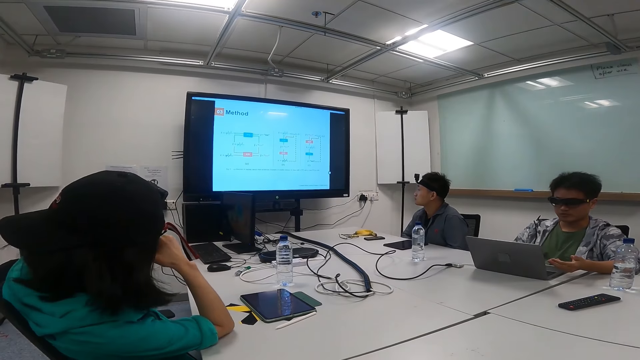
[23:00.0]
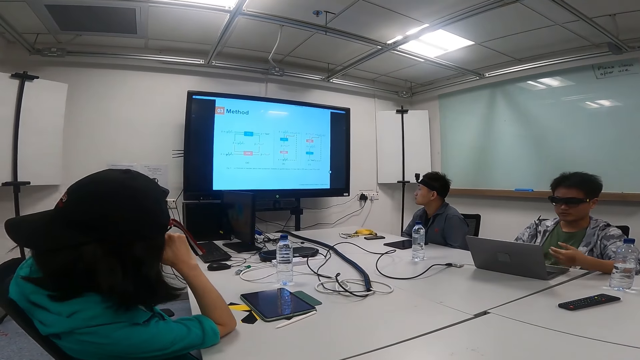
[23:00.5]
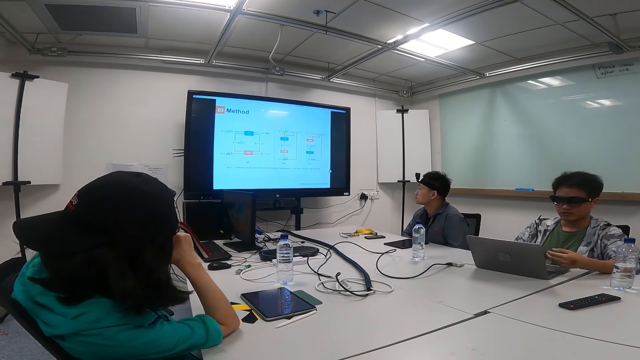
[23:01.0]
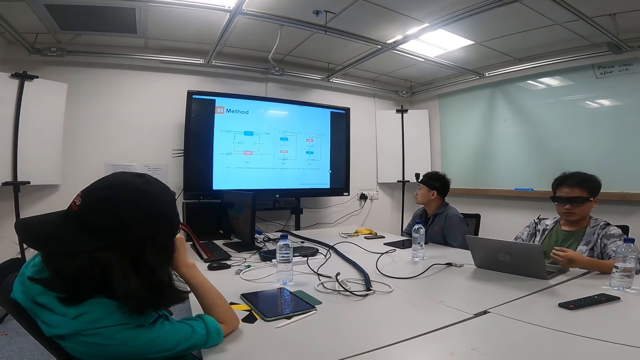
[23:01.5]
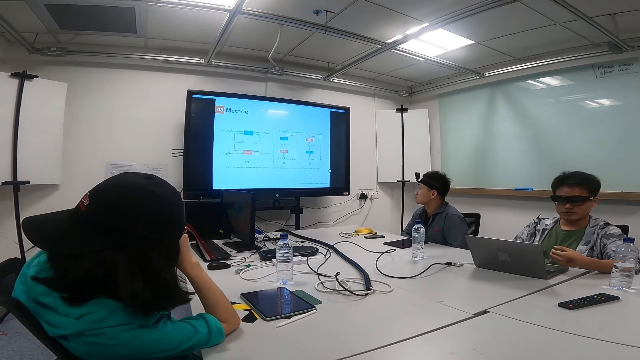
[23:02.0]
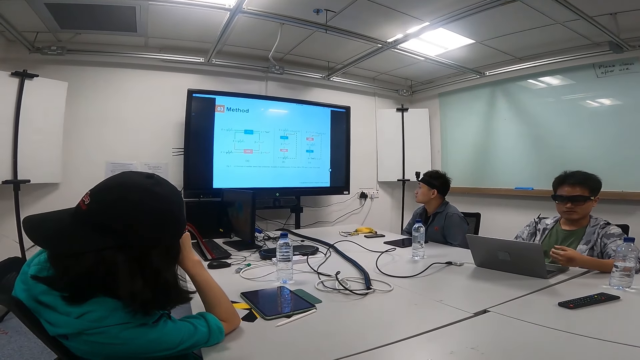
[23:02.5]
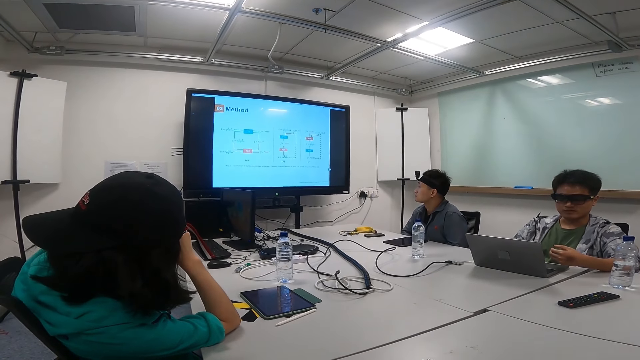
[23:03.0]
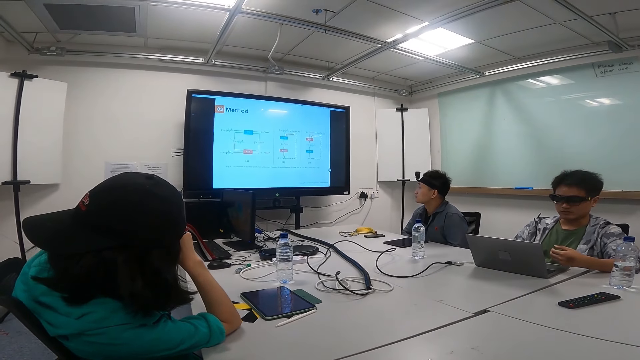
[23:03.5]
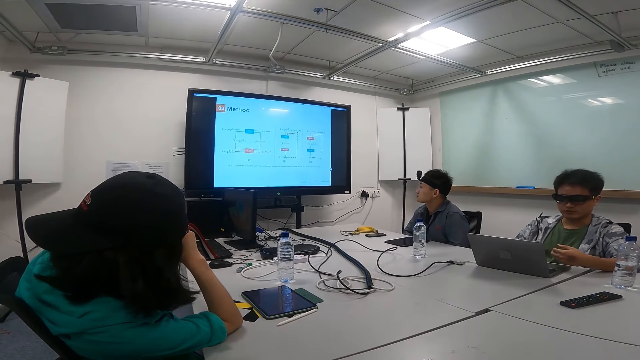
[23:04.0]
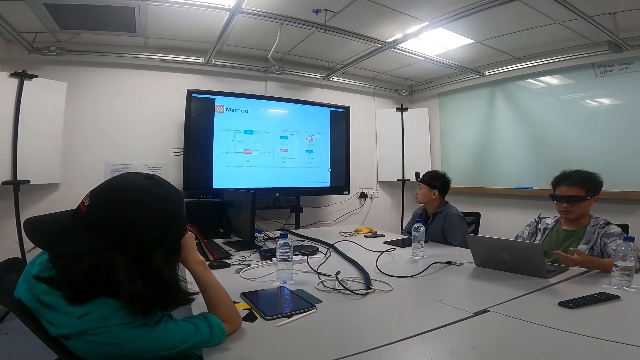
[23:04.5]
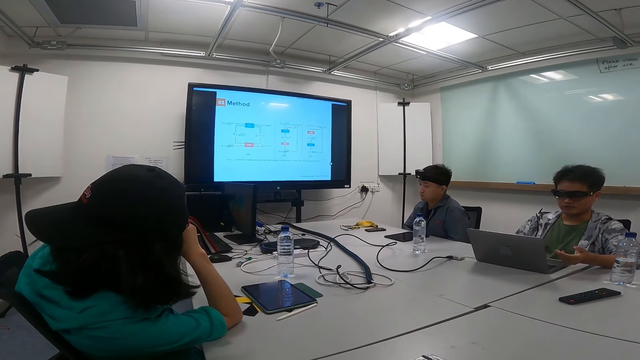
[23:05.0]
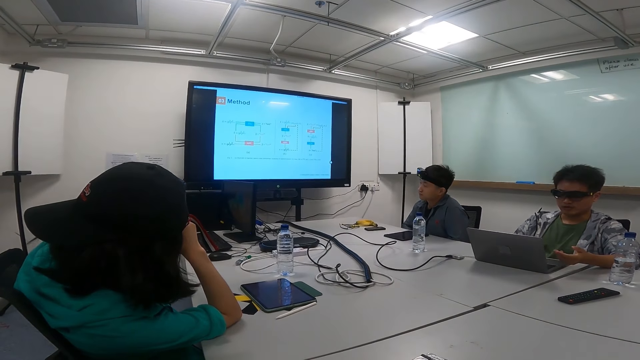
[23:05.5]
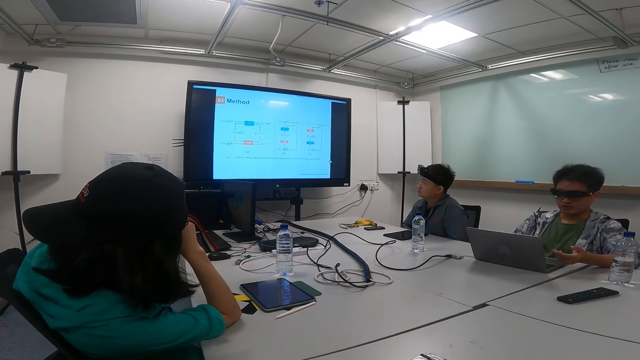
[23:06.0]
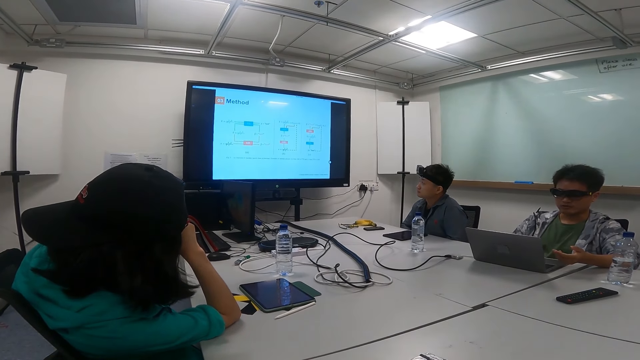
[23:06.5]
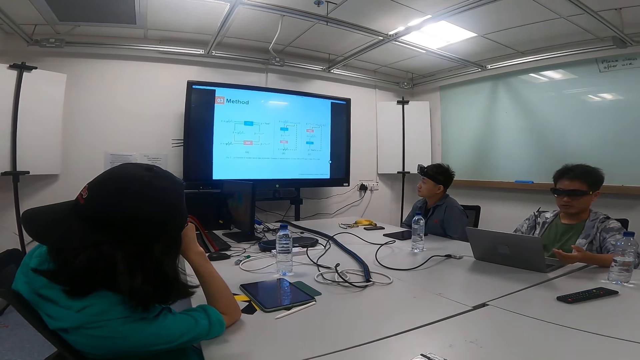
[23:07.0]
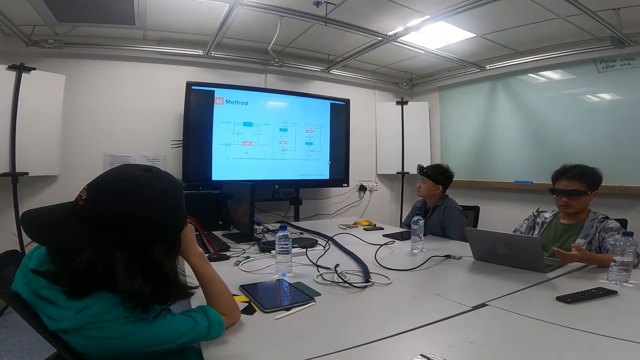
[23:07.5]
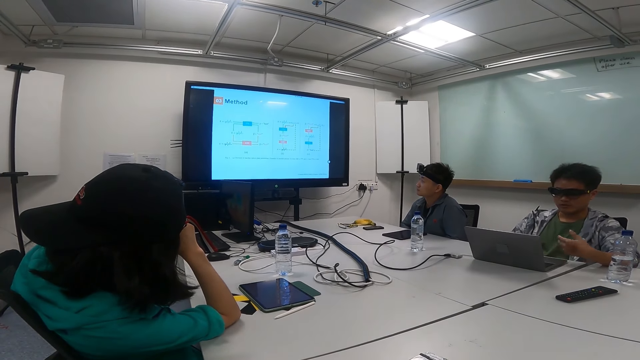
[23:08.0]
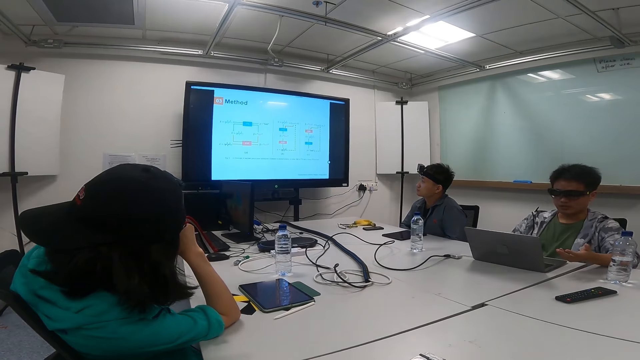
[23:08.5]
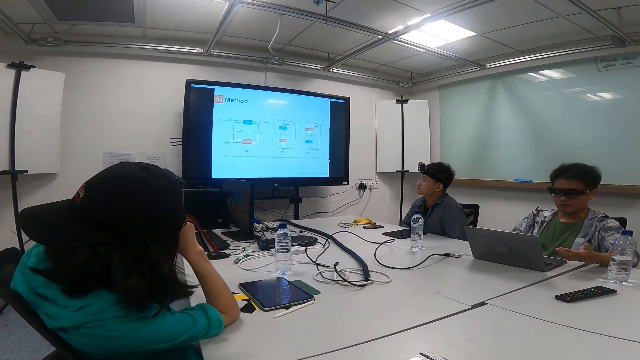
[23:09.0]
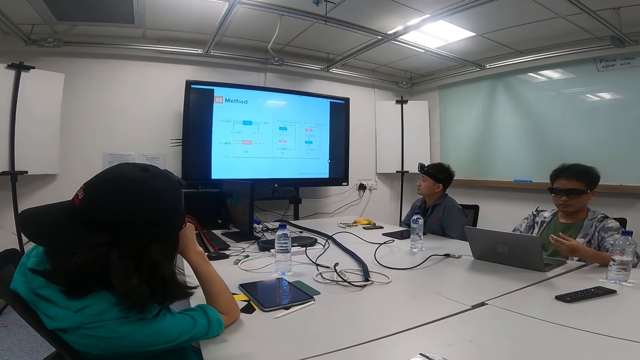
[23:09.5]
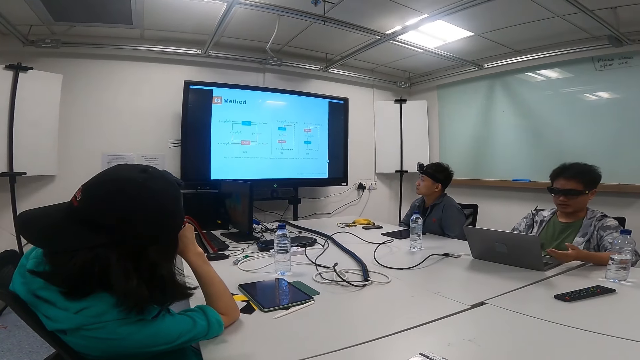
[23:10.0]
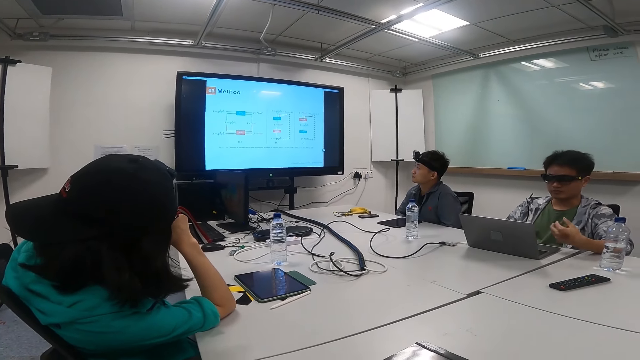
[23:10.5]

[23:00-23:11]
A person looks at the laptop while showing hand gestures.

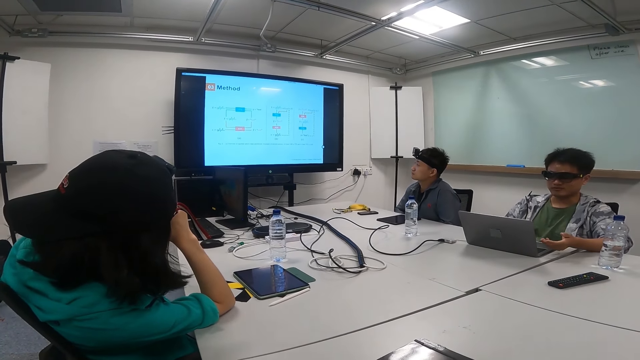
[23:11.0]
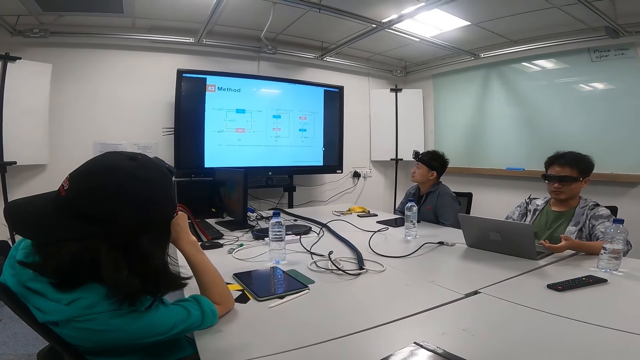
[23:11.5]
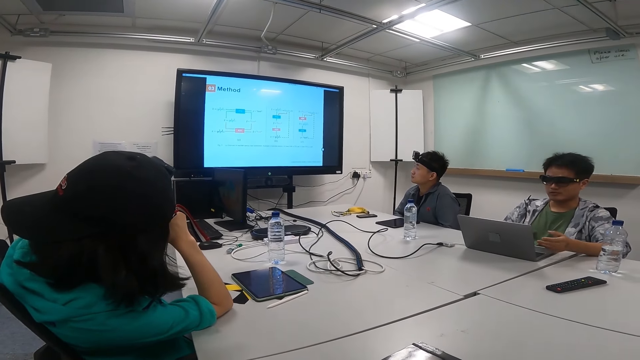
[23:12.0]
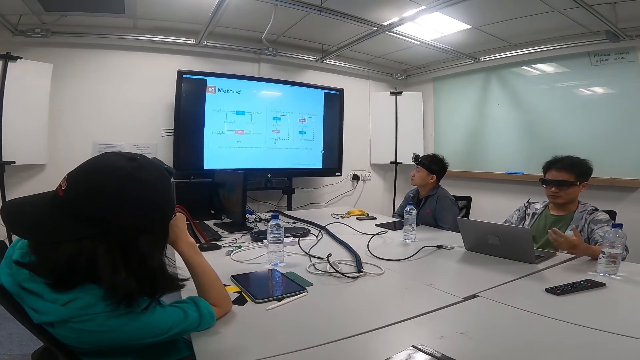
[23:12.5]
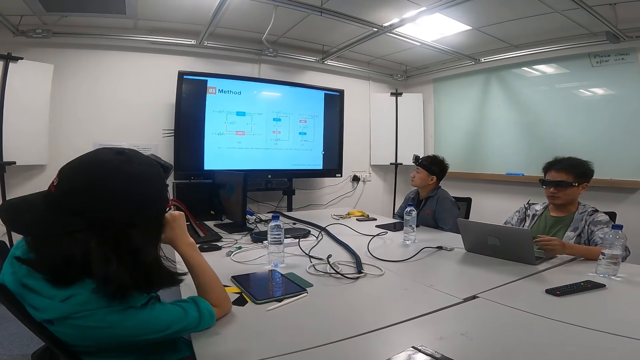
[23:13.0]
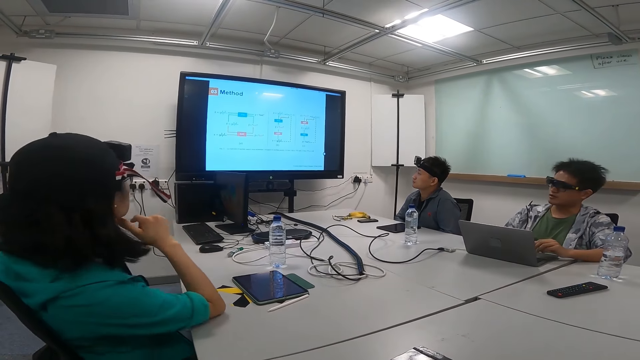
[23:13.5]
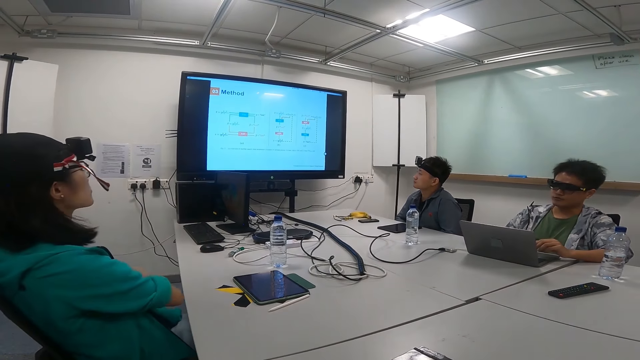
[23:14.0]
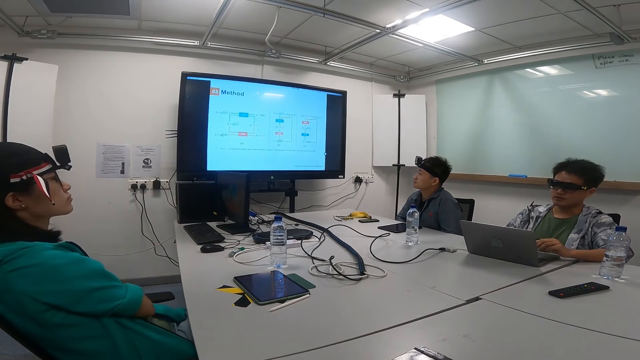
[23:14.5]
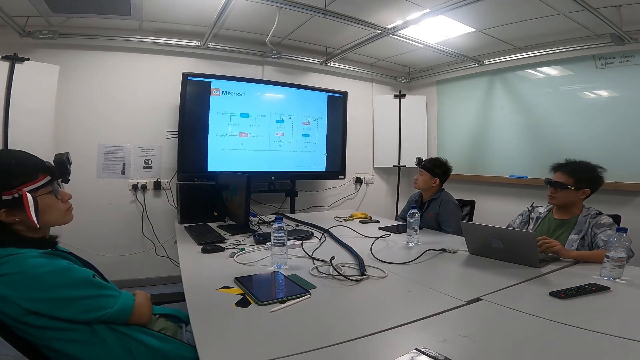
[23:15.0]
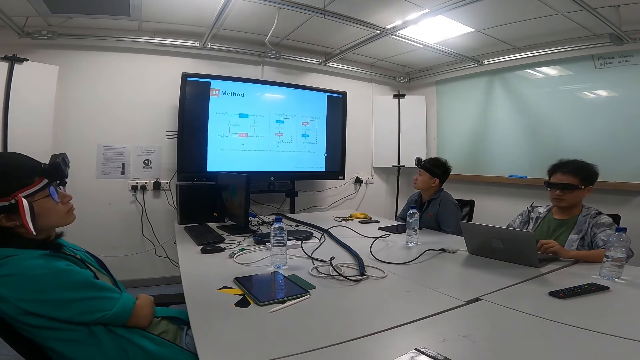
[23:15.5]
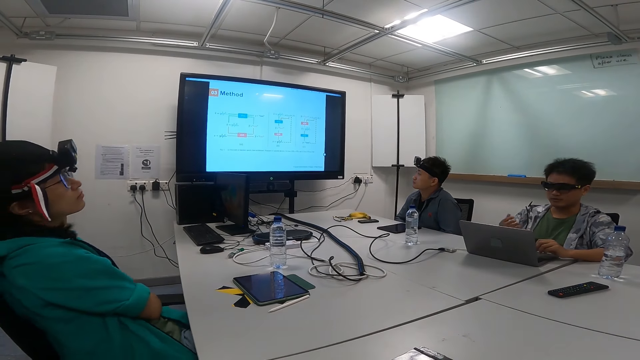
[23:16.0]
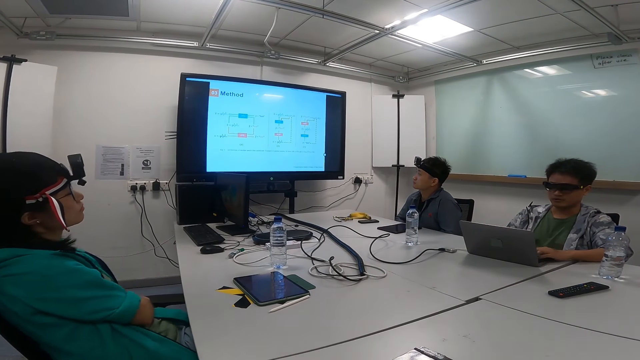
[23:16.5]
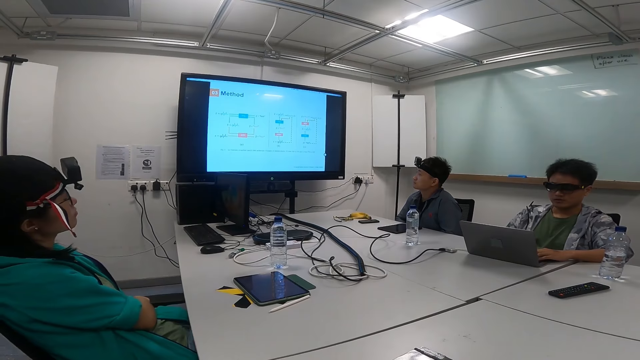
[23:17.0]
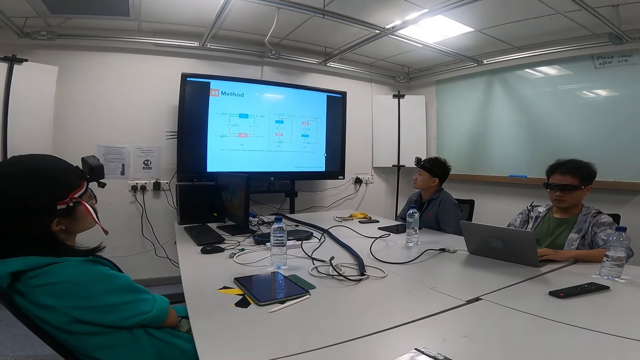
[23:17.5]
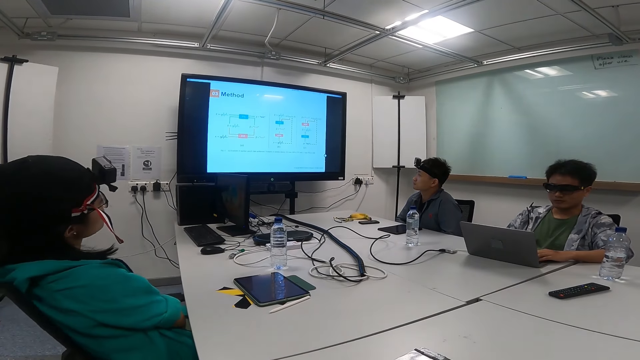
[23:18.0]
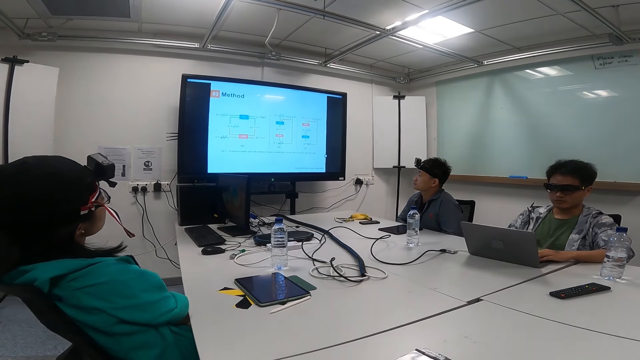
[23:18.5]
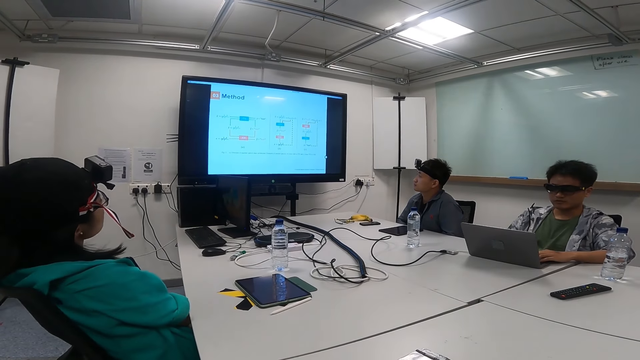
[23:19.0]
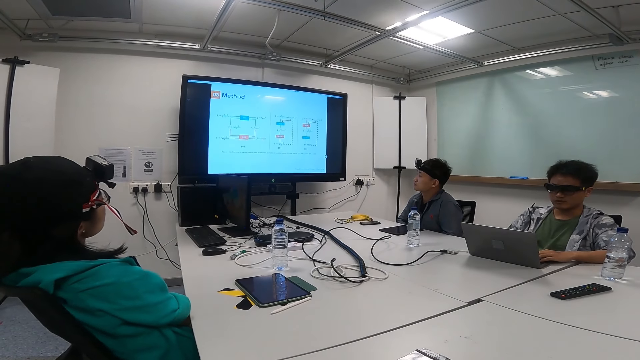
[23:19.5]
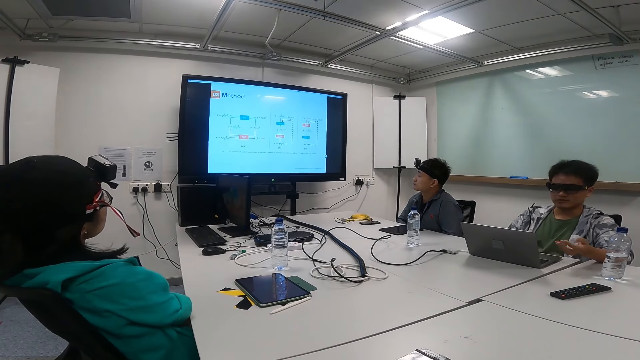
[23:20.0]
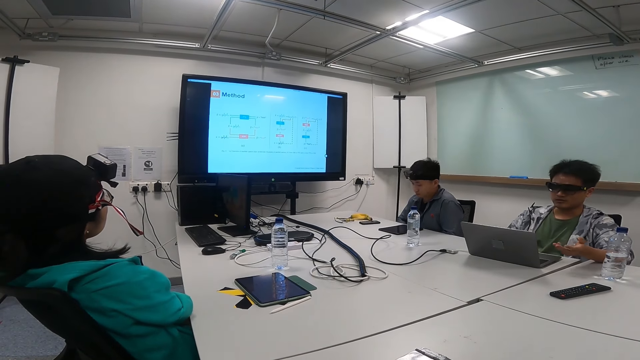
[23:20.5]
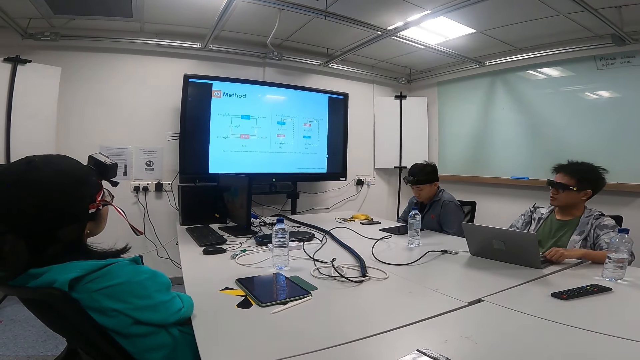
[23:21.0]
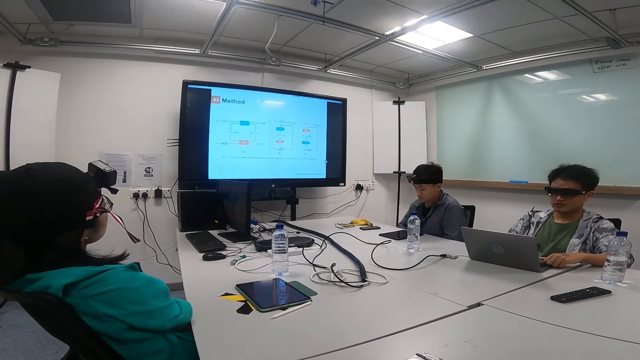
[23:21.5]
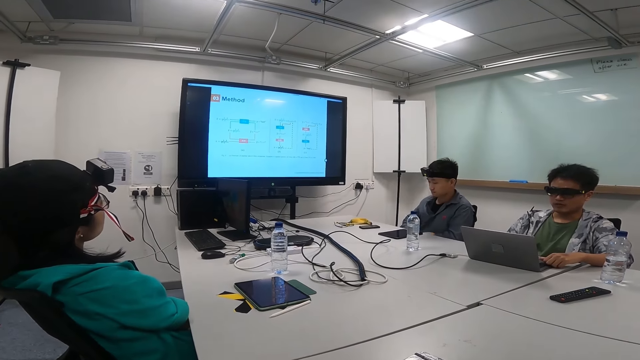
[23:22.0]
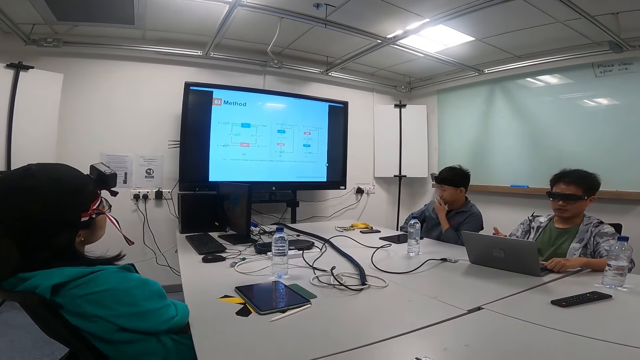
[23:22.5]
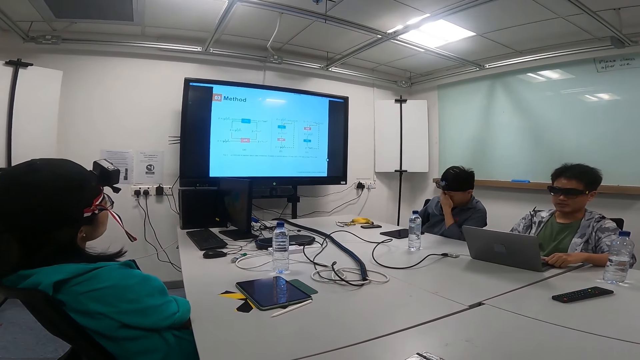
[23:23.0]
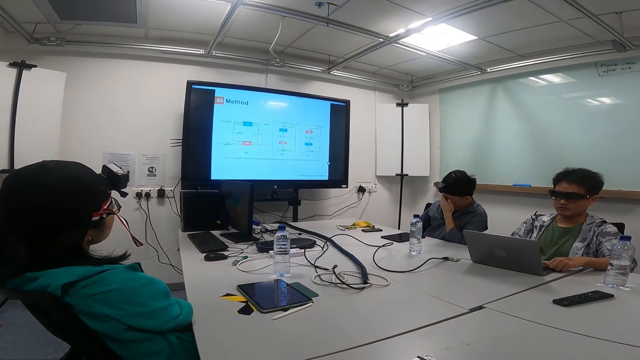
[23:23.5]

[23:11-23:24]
A person leans backwards. The person swings with the chair. Another person wipes their face.
